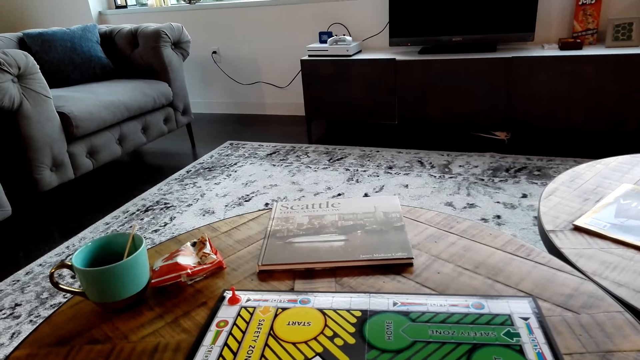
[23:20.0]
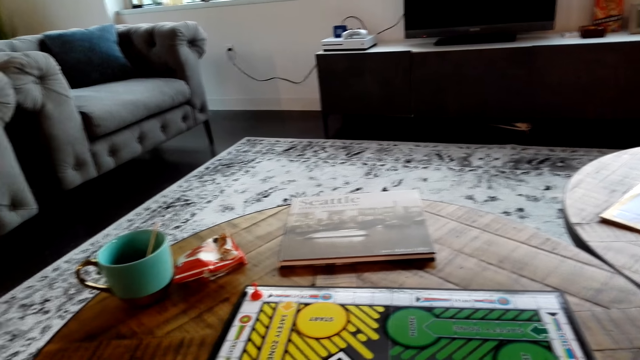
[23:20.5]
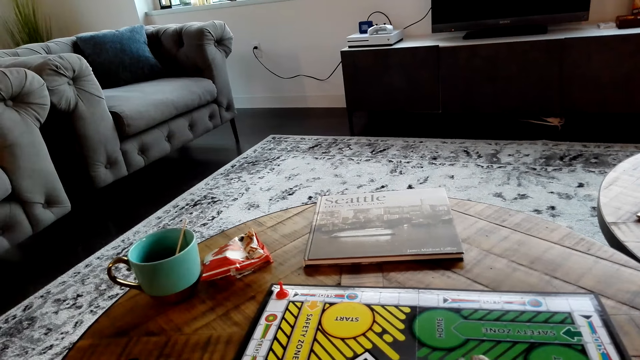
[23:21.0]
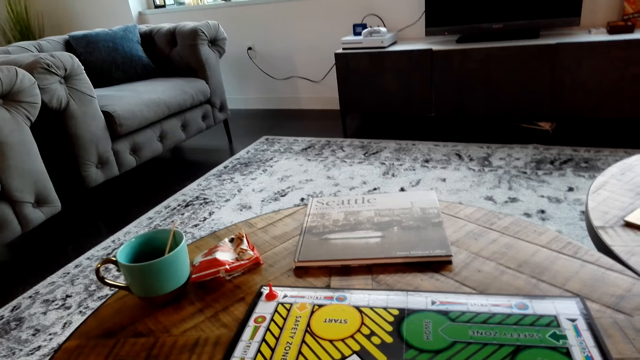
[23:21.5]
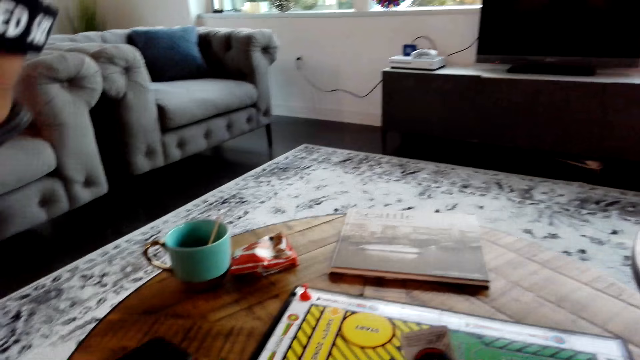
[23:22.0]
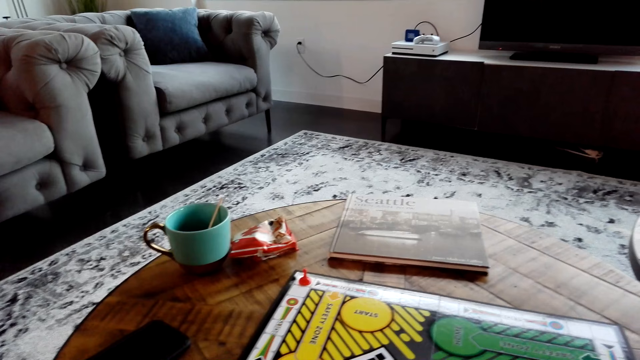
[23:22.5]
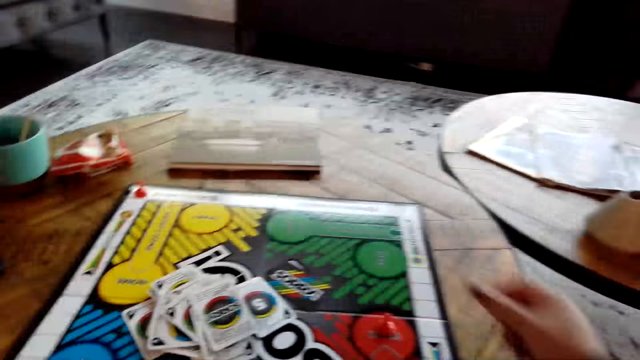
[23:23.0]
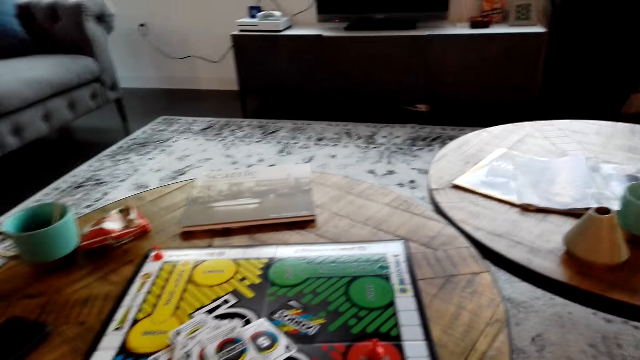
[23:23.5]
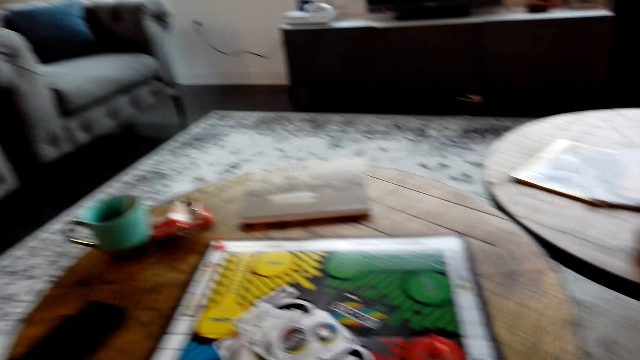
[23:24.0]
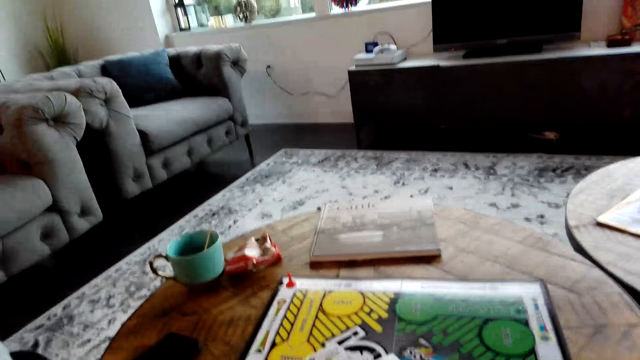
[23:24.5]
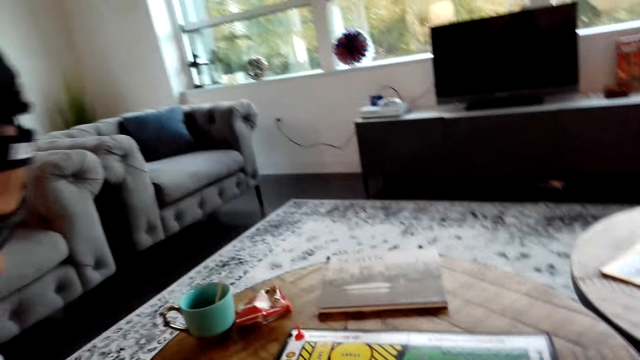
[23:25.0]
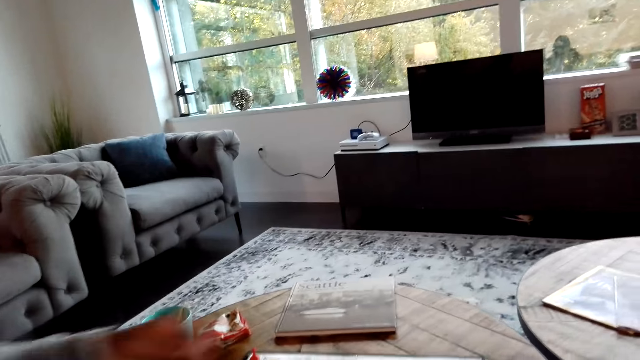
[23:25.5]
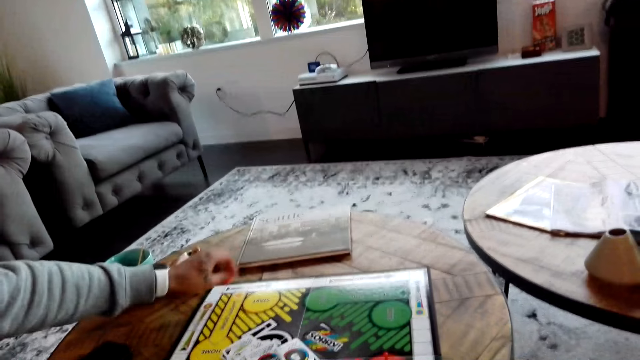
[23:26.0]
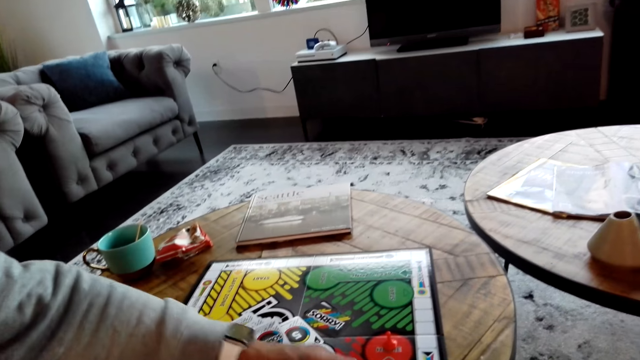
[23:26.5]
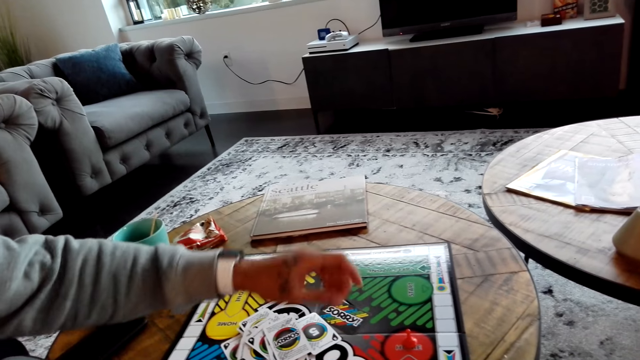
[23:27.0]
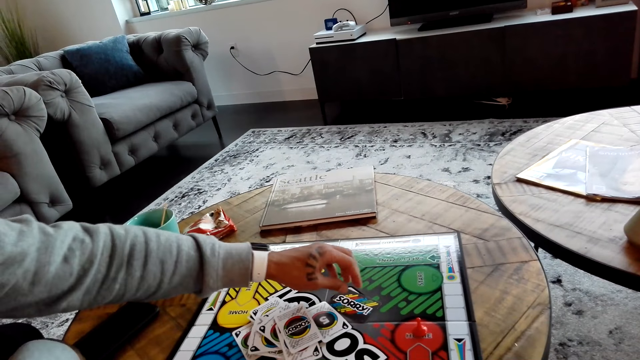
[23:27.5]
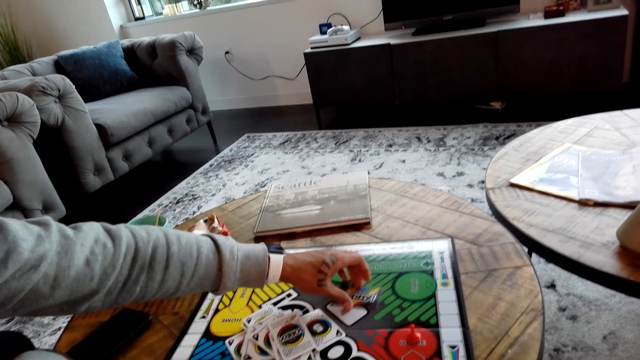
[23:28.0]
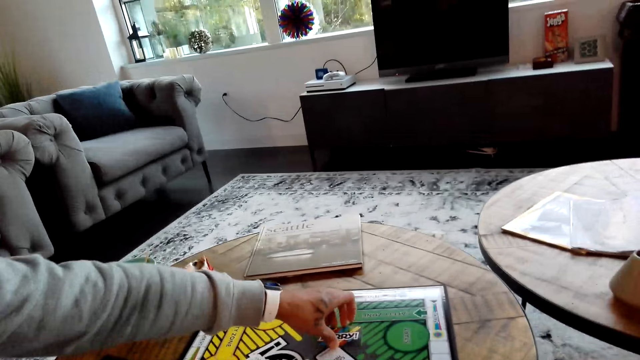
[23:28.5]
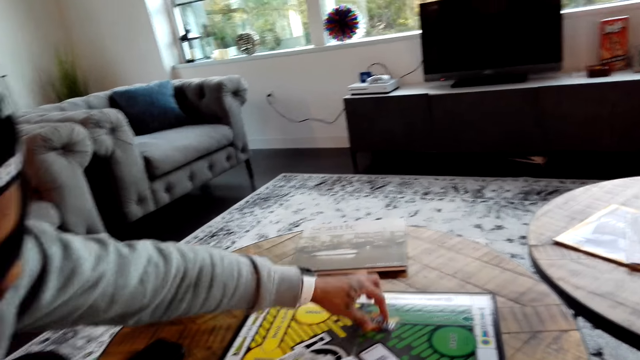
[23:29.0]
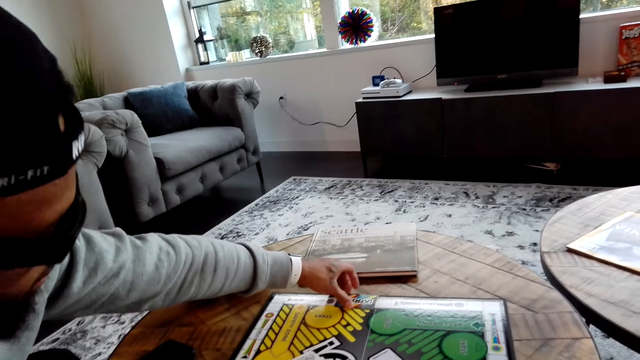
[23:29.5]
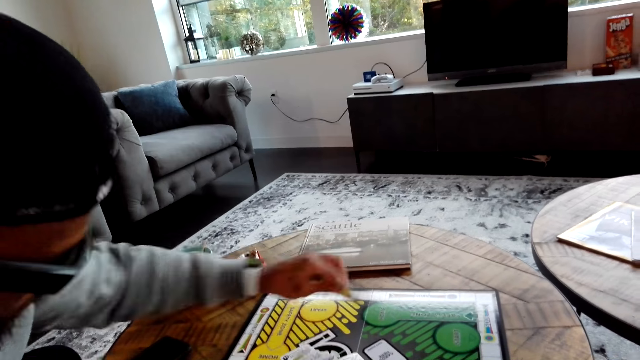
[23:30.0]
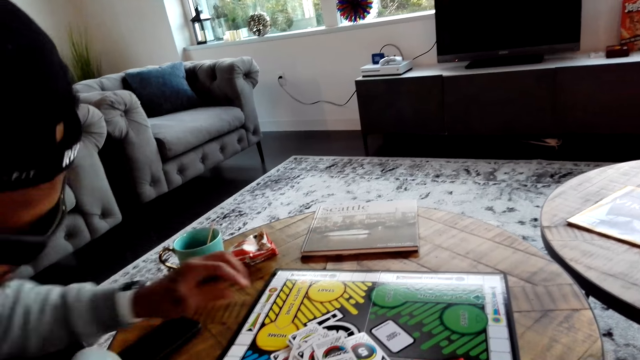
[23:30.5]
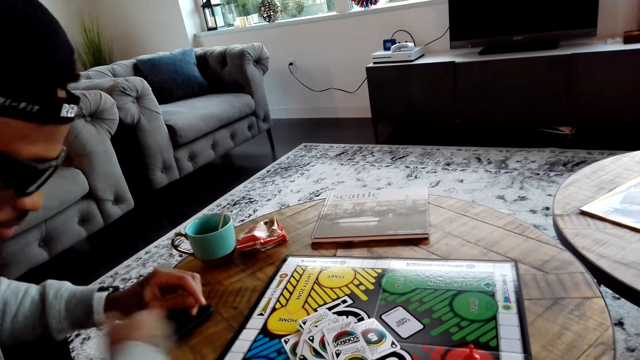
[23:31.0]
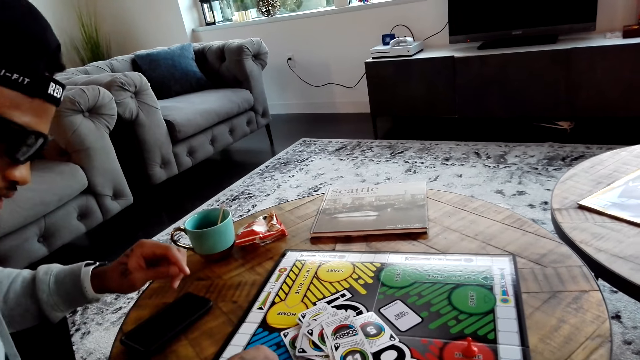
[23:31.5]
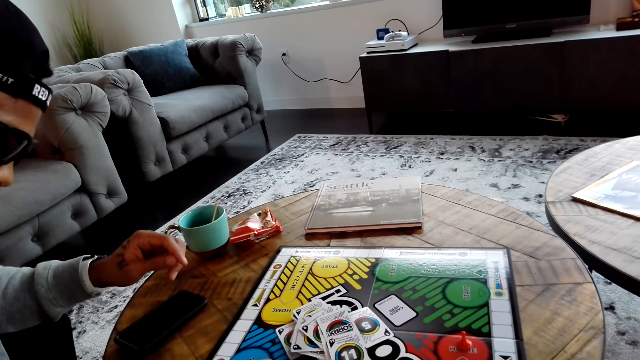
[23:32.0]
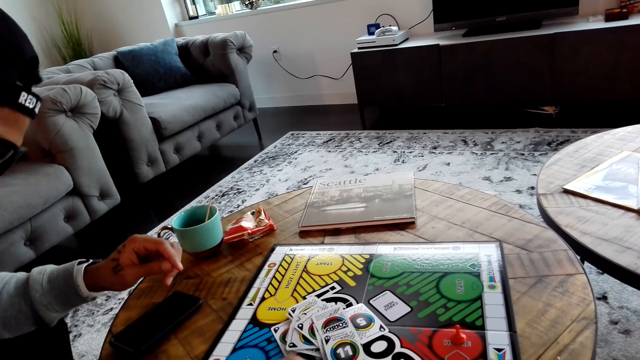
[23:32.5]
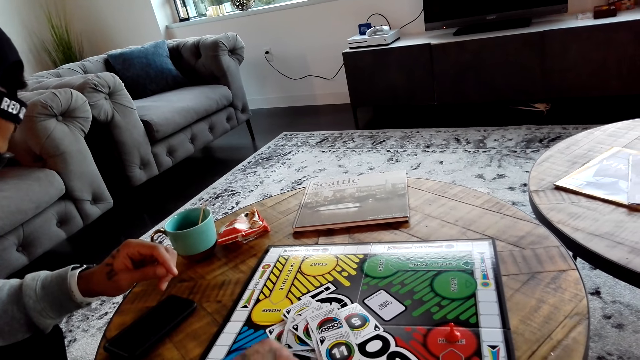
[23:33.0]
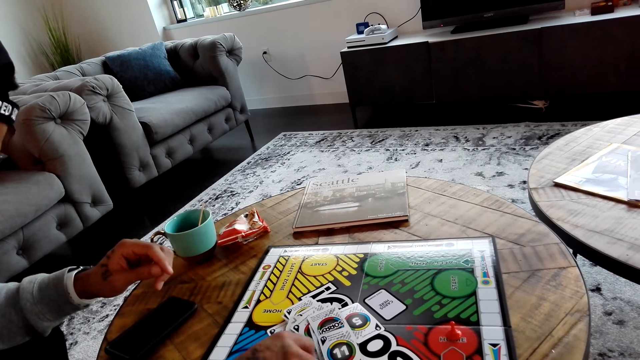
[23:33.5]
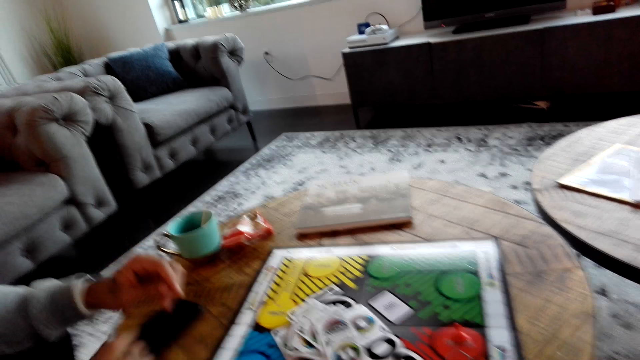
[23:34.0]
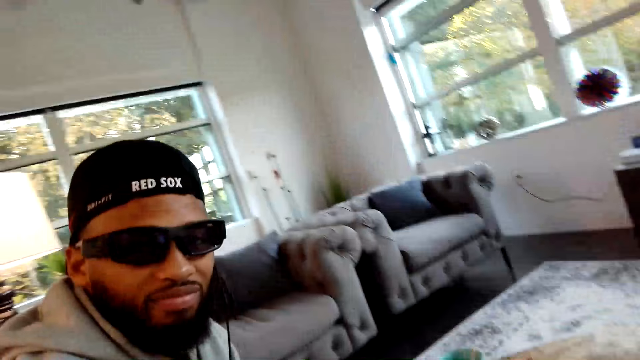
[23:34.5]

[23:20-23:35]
The camera wearer picks up a card. They place a card on the other cards. A man picks up something. The man places the object down. He pulls a card on the card game board. He picks up a card, throws a card on the other cards, and puts the card on the table. He moves something on the card game board.

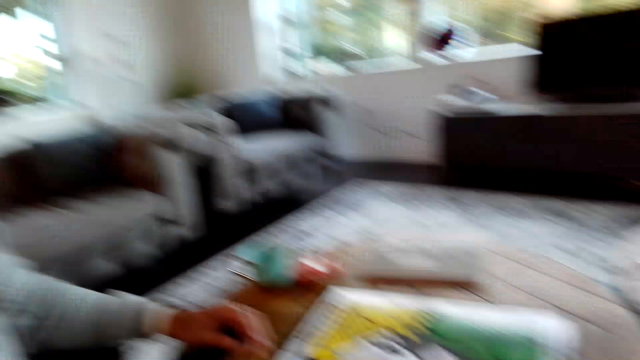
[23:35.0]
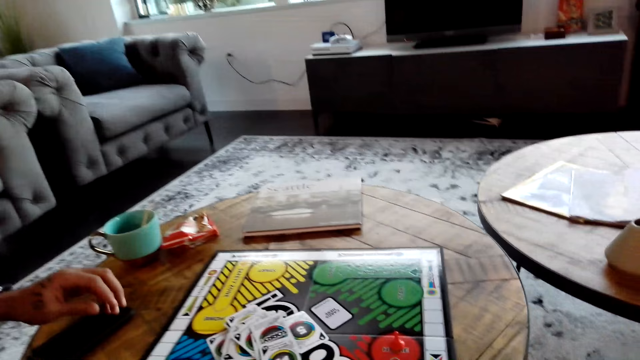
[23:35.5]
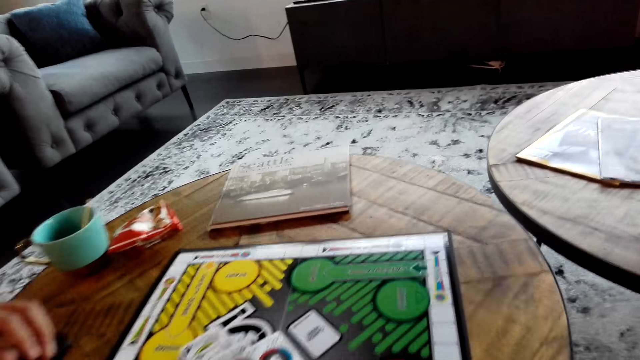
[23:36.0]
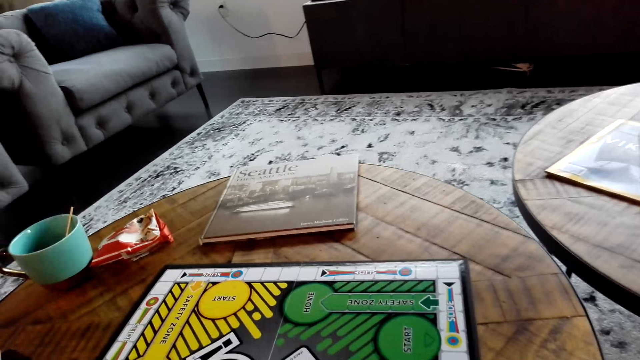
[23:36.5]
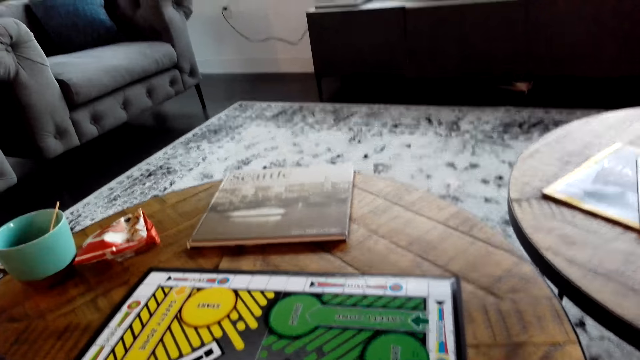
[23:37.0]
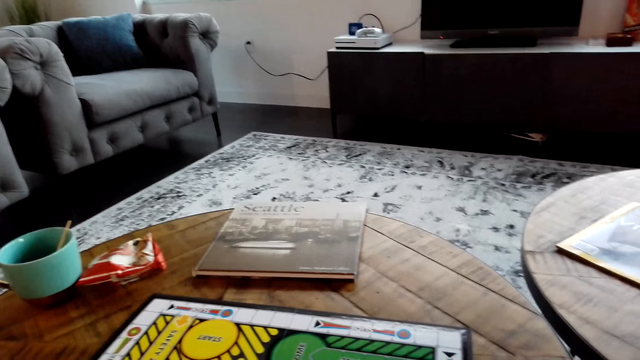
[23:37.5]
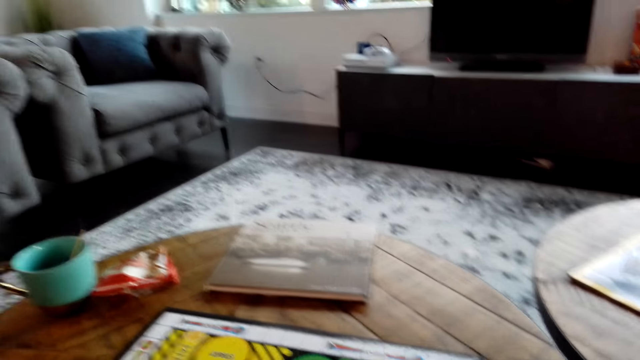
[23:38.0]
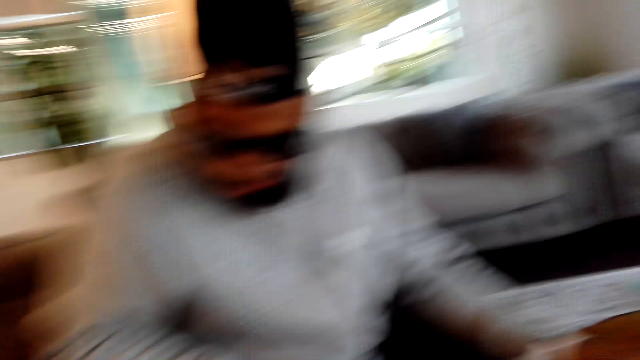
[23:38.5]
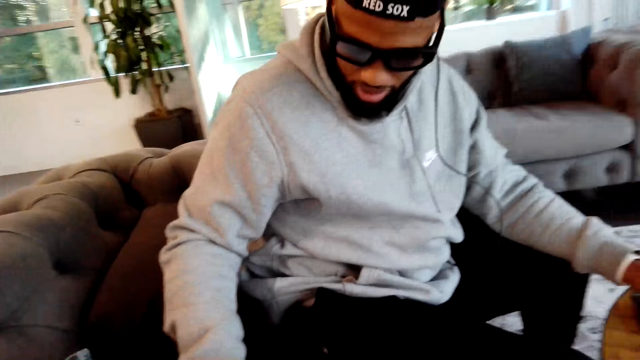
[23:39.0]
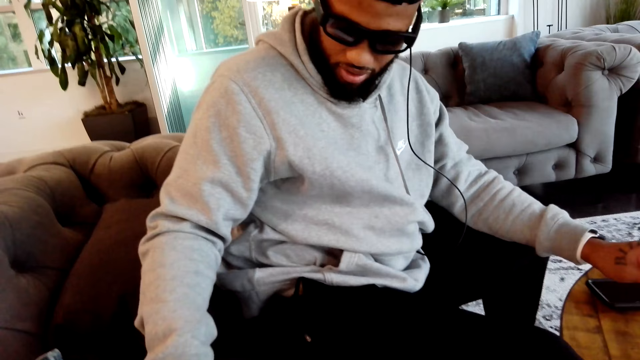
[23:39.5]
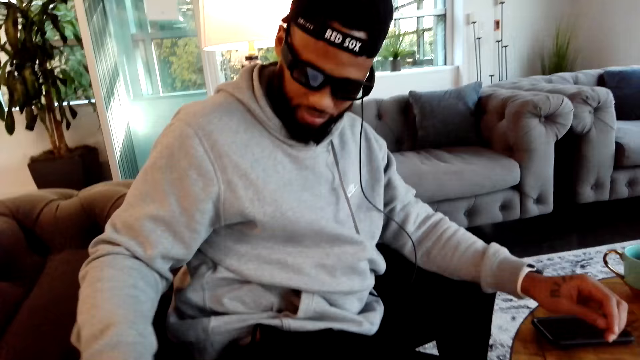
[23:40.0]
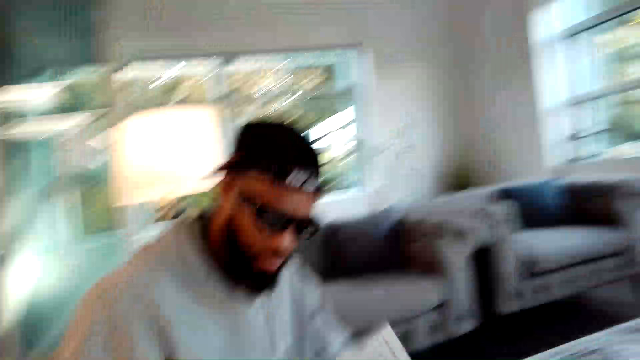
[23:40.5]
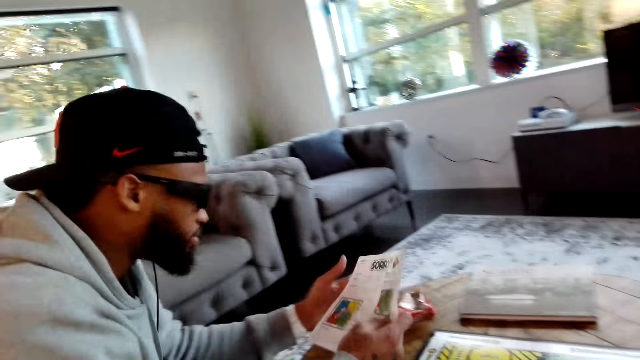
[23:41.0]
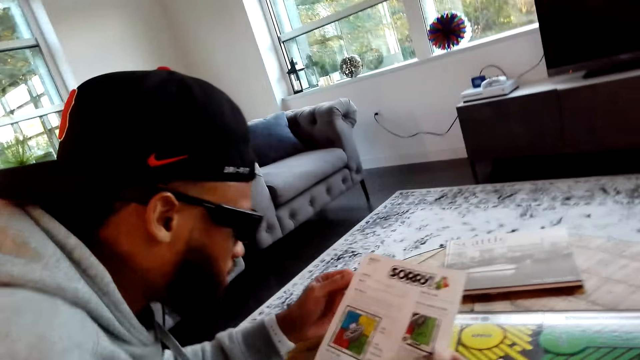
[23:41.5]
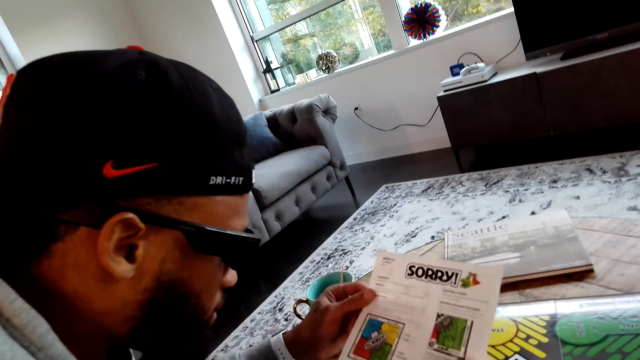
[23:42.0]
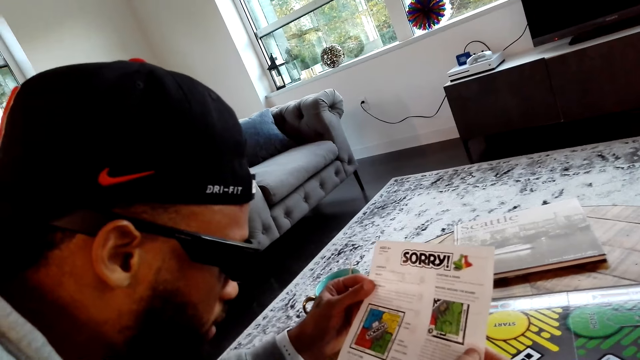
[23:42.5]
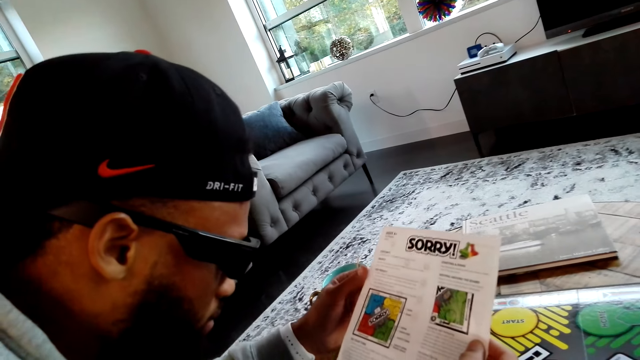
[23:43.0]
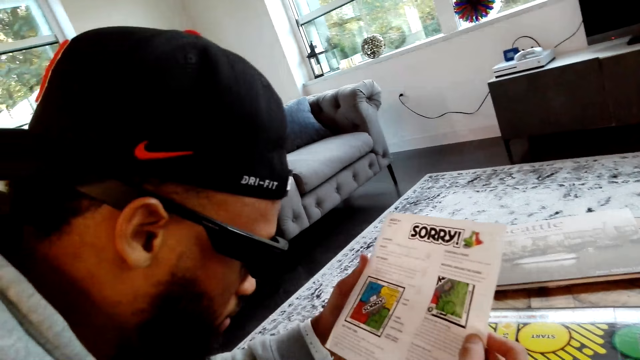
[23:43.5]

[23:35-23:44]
A man picks up a paper. The man holds the paper with his hands. He looks at the instruction paper.
